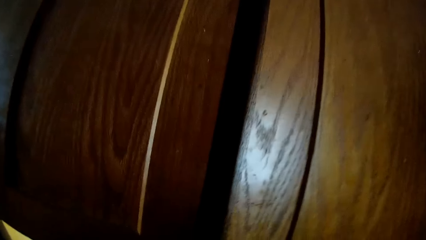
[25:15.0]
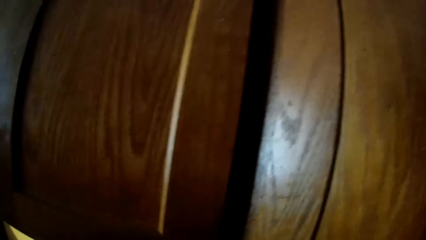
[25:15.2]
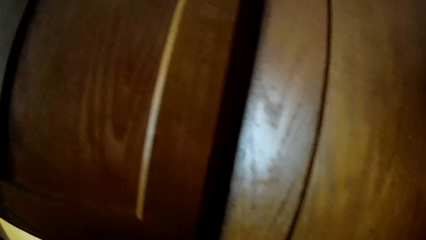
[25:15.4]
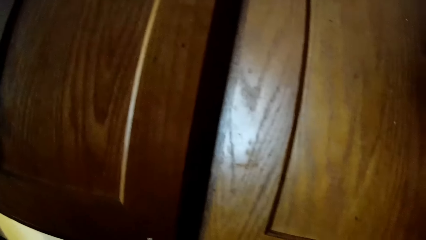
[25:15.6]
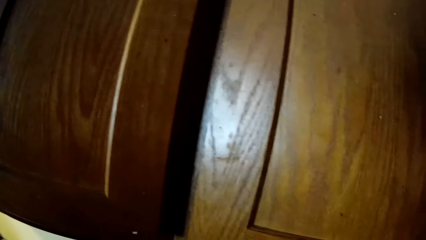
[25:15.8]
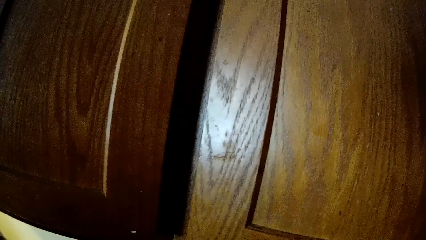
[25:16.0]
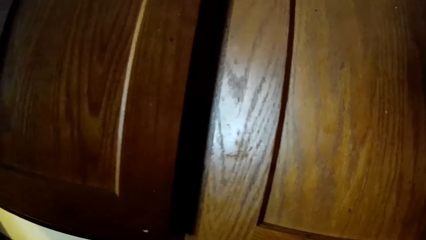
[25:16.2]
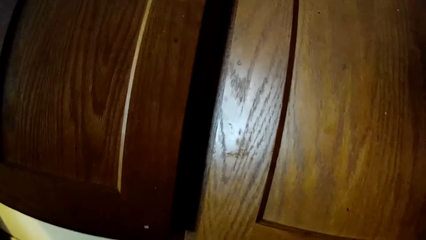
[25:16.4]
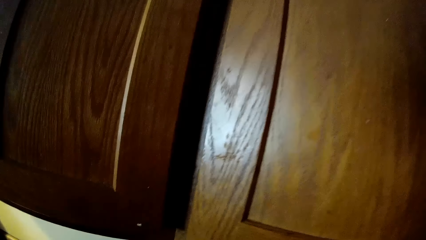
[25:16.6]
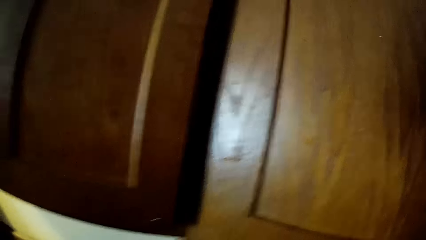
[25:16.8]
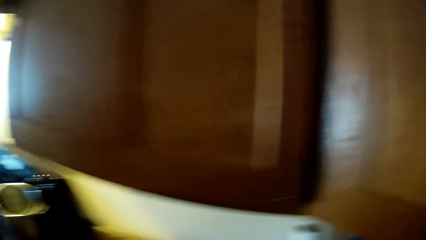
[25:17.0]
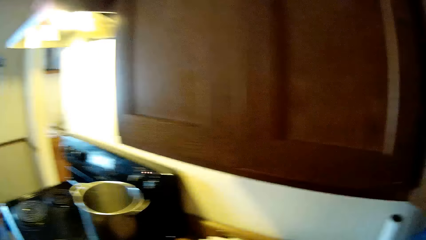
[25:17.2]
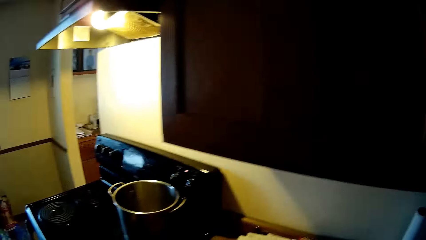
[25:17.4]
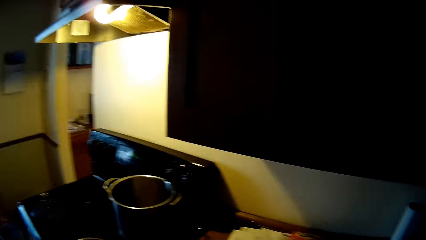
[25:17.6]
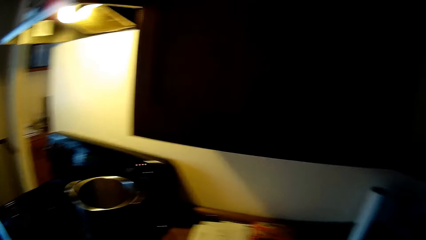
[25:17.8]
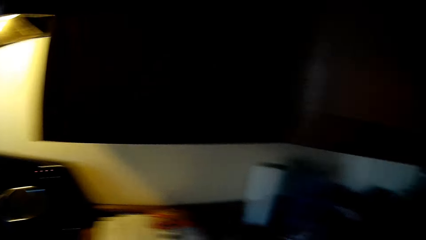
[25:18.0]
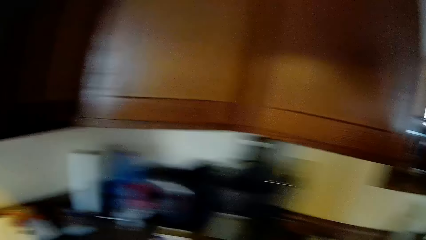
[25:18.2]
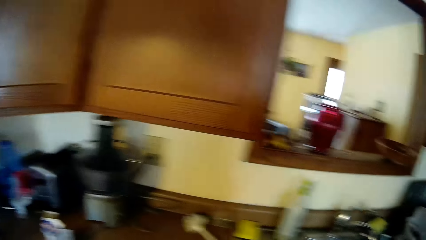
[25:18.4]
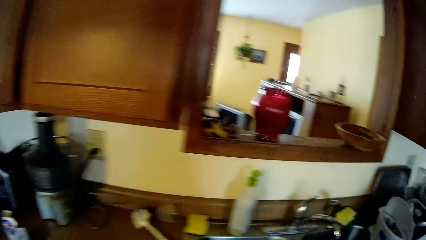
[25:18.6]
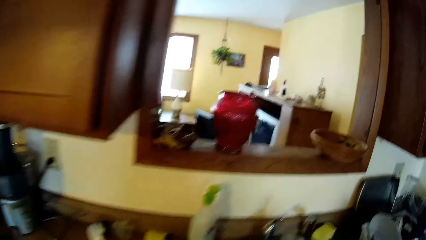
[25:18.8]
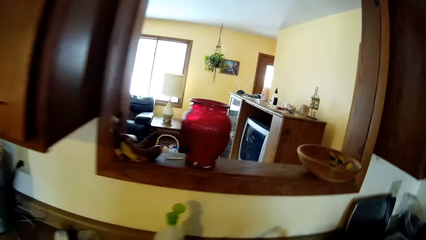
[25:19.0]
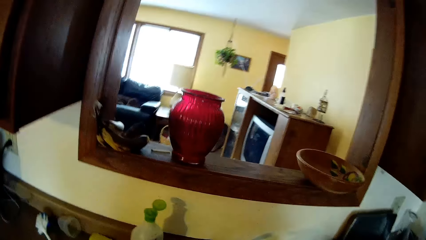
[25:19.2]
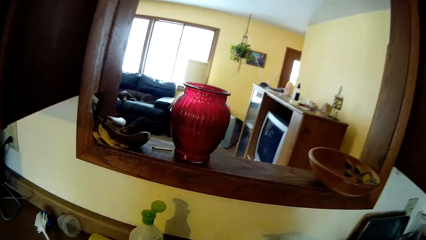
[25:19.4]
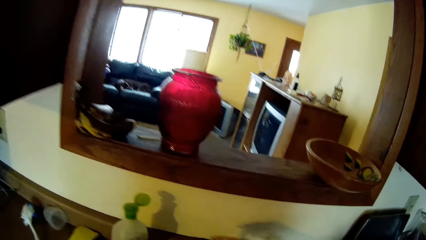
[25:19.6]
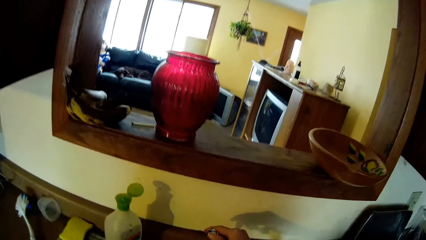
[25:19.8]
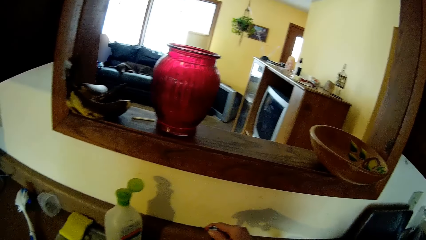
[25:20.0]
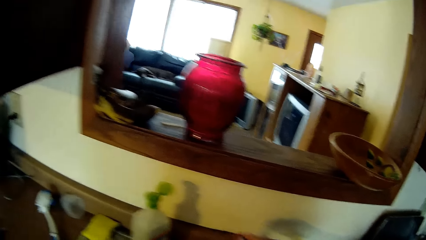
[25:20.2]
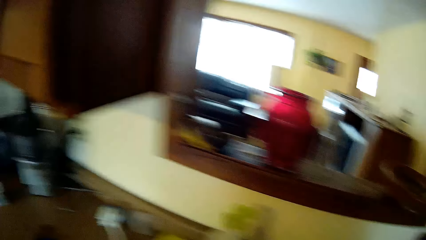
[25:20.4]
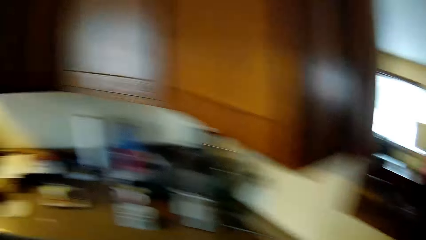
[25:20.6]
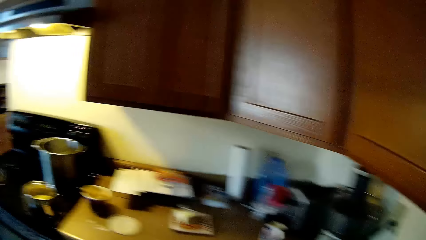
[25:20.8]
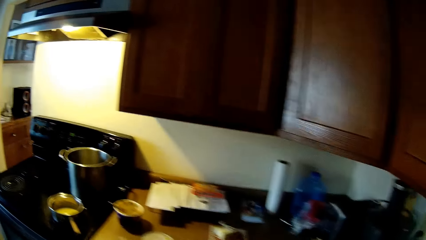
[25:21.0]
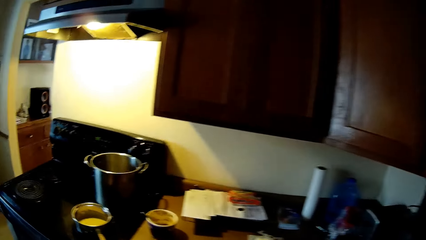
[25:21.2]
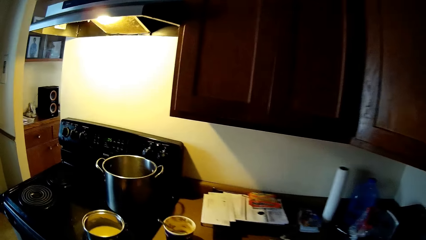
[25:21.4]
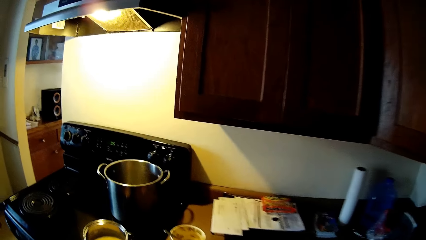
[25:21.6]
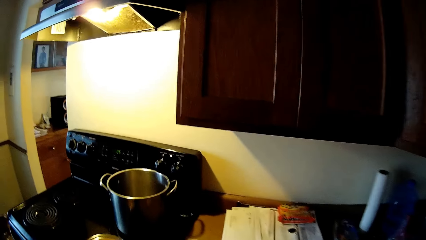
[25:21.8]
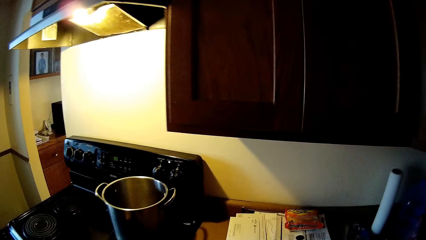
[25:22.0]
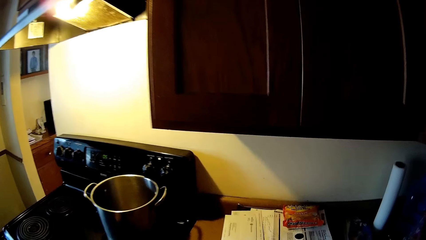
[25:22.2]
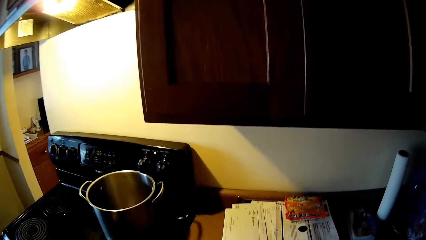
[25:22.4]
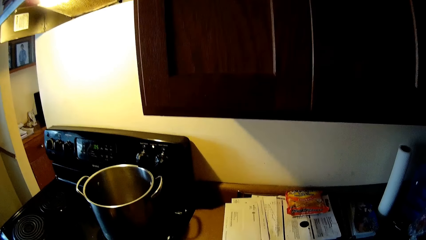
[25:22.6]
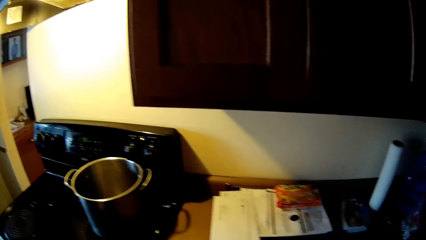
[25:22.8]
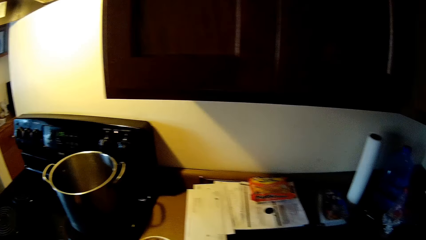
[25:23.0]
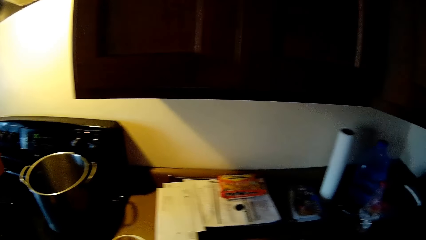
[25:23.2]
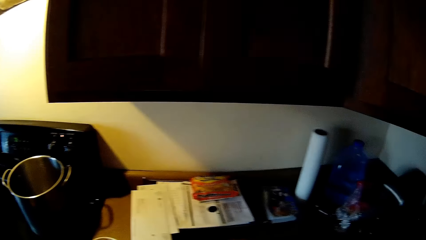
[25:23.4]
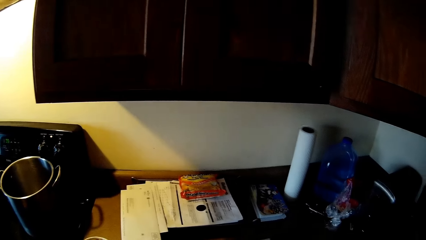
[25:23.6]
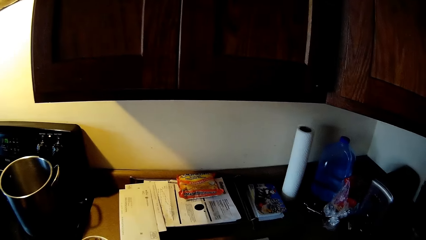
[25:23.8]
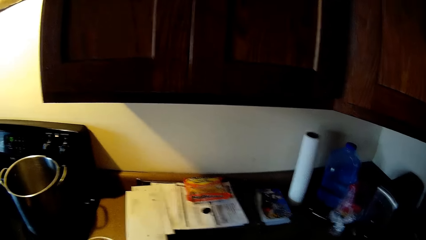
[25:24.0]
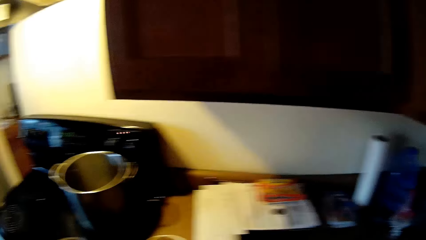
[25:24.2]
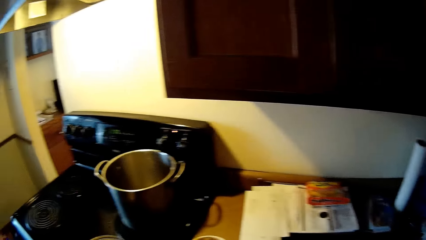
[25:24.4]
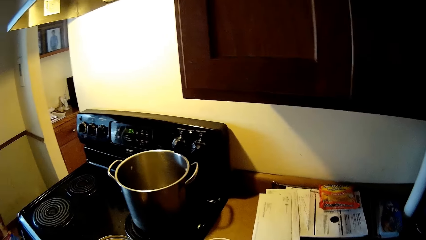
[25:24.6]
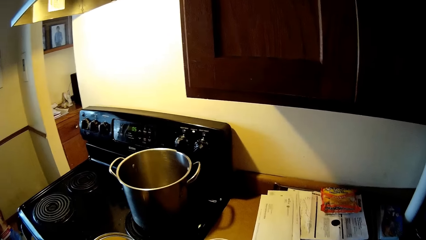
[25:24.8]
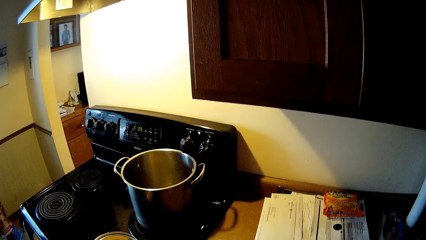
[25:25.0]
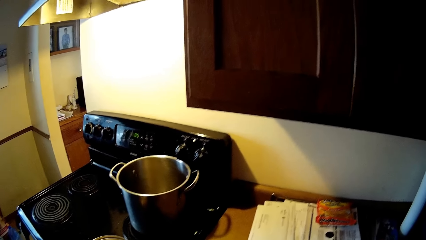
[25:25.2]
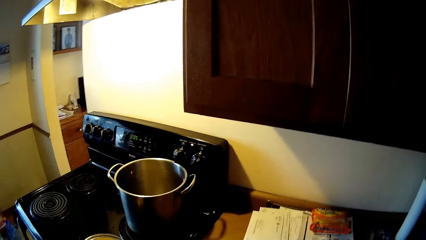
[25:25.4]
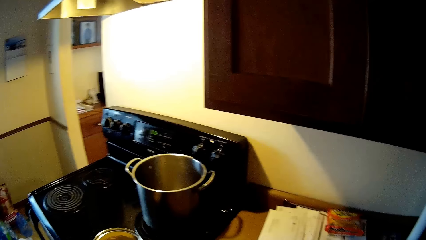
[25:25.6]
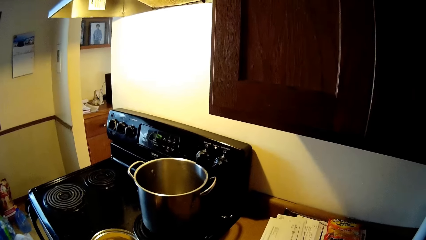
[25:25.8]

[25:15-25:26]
The camera wearer walks to the kitchen sink. He opens a tap with his right hand. He walks to the kitchen counter.

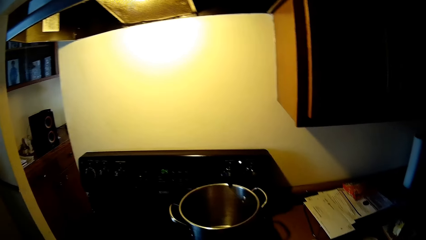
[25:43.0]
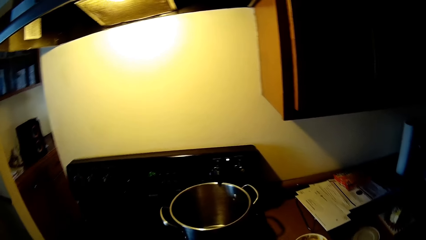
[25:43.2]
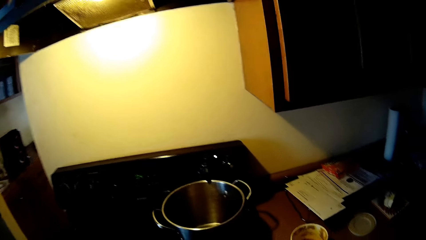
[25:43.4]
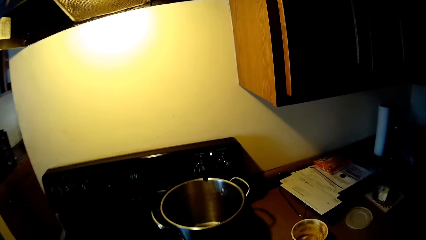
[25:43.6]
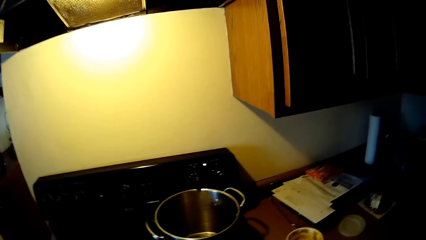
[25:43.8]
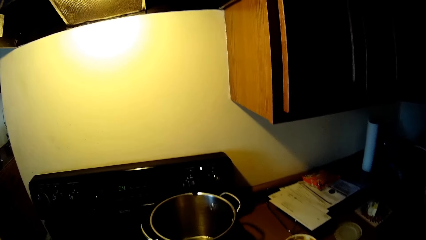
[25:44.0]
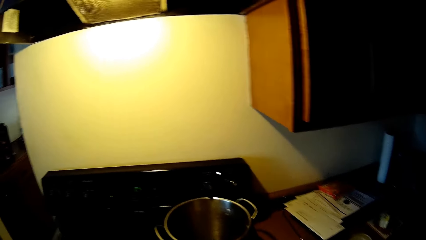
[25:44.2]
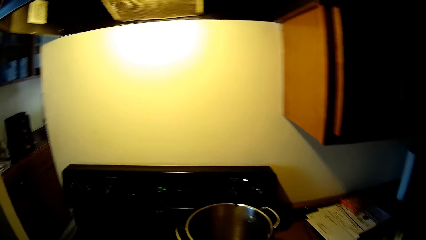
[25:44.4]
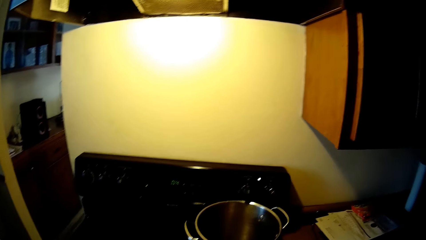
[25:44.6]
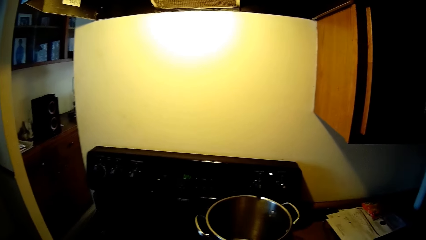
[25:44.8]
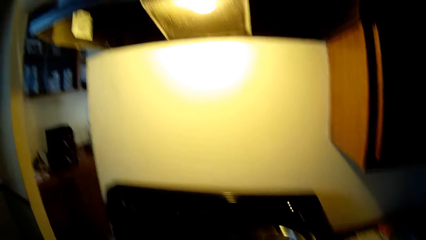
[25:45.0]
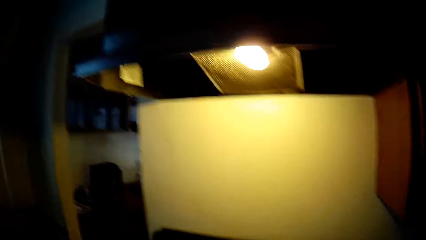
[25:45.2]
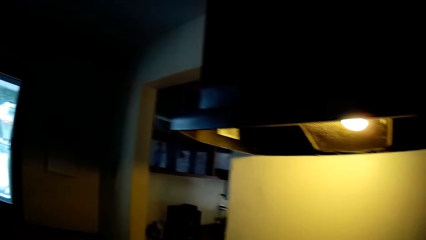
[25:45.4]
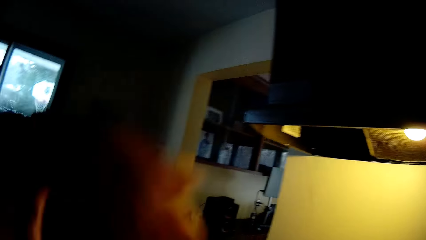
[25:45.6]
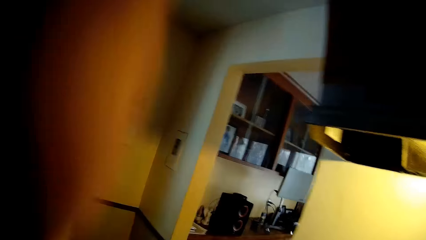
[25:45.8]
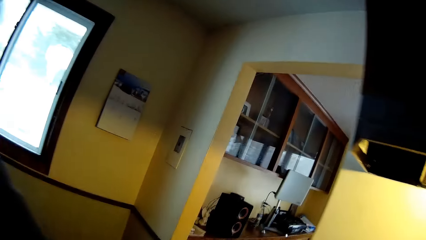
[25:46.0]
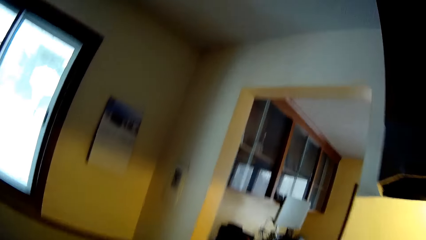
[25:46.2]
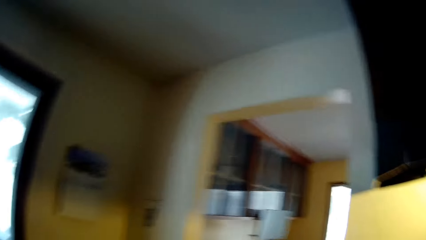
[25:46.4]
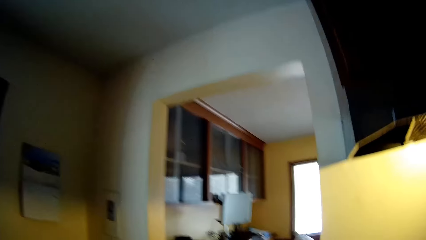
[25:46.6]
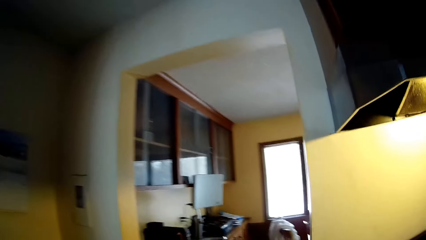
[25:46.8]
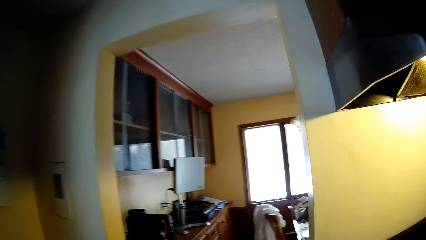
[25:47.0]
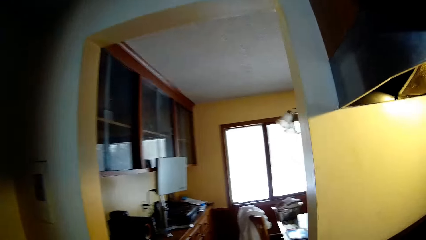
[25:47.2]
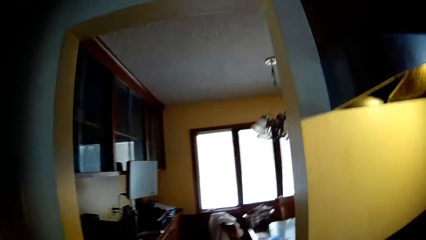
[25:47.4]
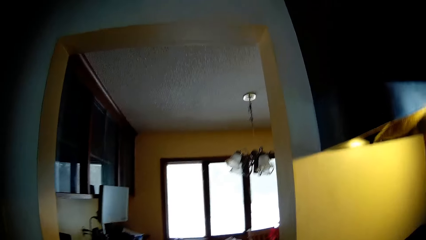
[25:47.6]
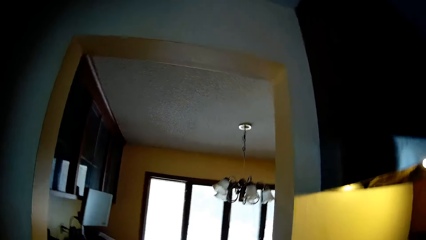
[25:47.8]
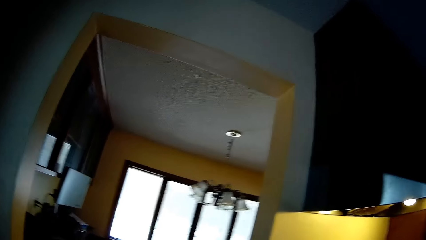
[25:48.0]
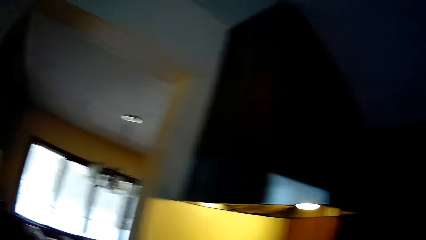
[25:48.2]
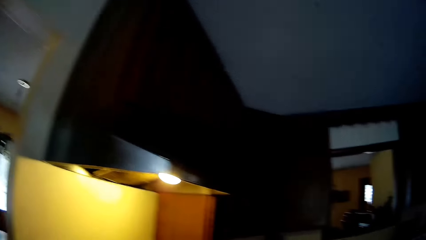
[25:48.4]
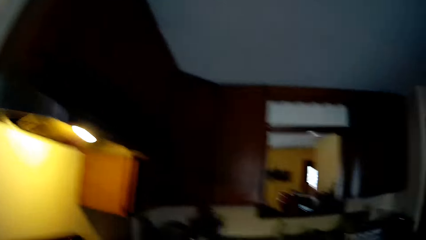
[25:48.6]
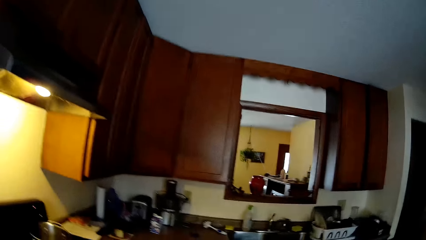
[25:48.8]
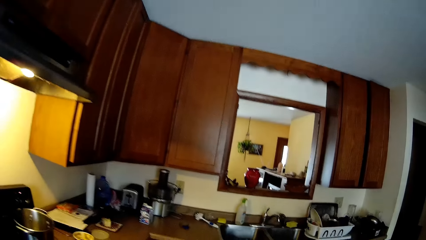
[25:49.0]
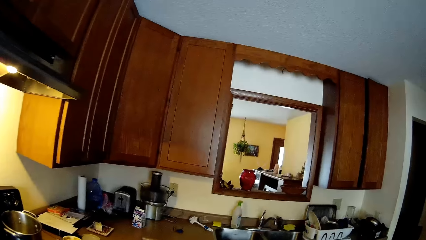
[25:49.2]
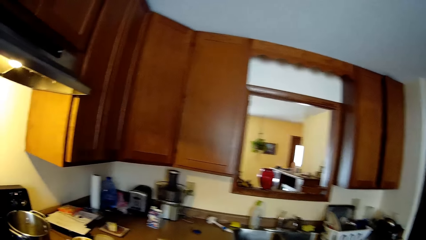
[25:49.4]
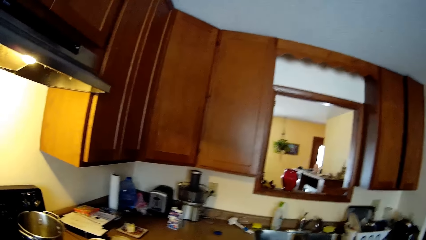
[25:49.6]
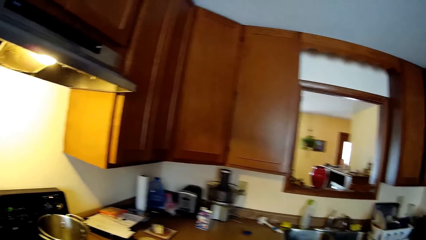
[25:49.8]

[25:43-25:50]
The camera wearer adjusts the camera with his left hand. He moves the hands and walks around.
